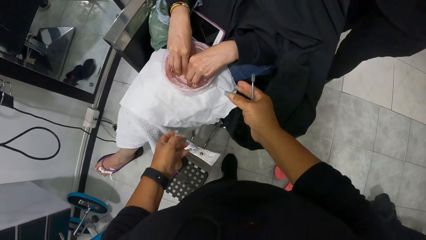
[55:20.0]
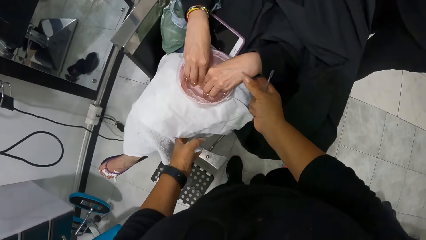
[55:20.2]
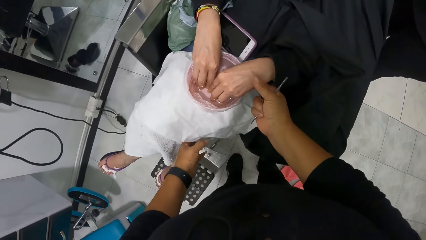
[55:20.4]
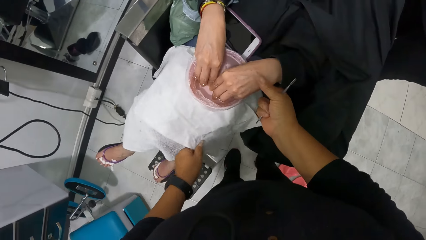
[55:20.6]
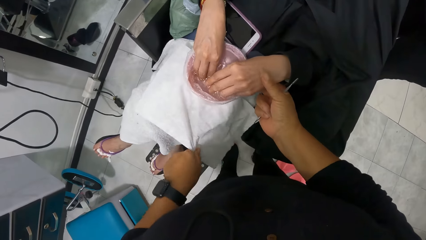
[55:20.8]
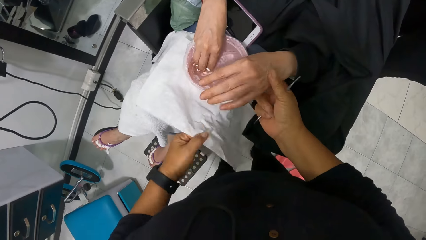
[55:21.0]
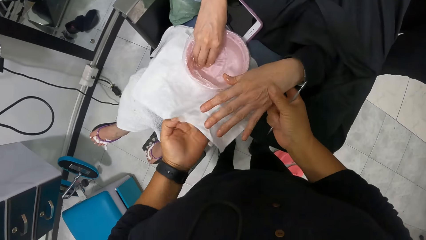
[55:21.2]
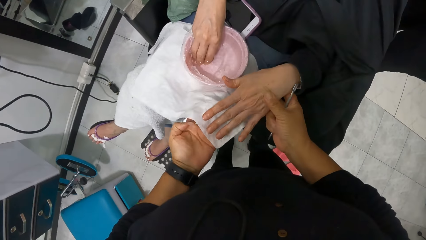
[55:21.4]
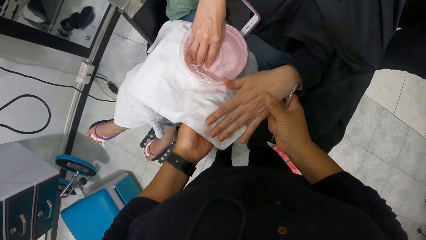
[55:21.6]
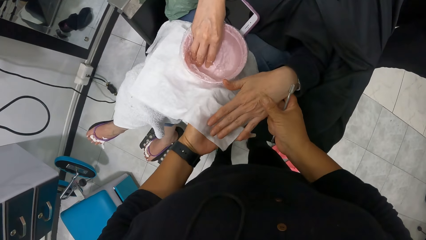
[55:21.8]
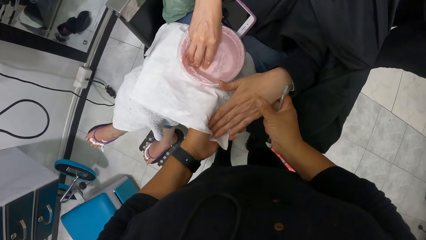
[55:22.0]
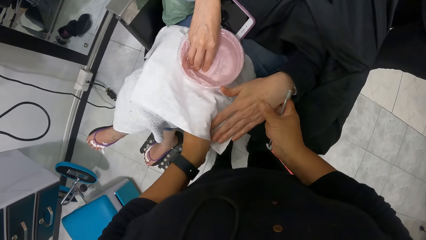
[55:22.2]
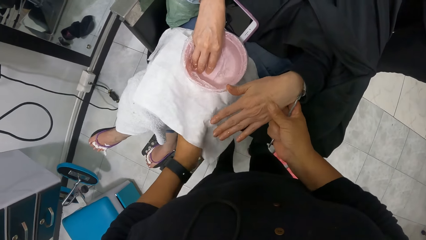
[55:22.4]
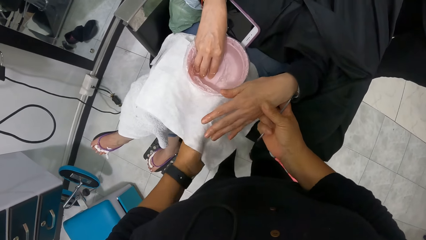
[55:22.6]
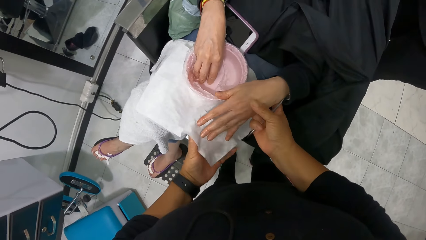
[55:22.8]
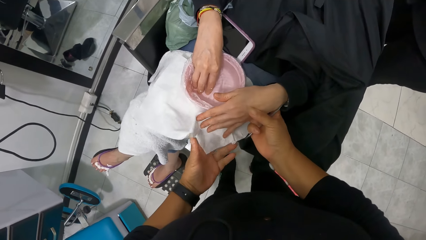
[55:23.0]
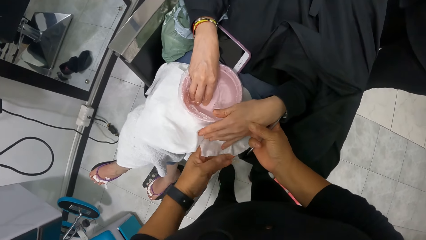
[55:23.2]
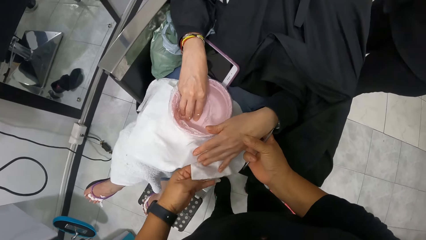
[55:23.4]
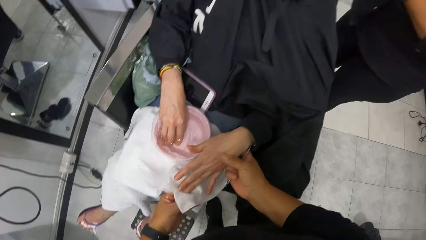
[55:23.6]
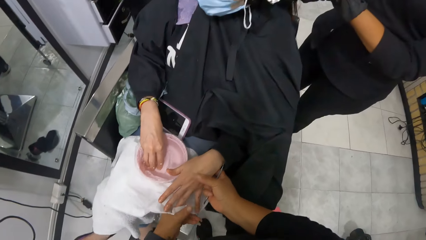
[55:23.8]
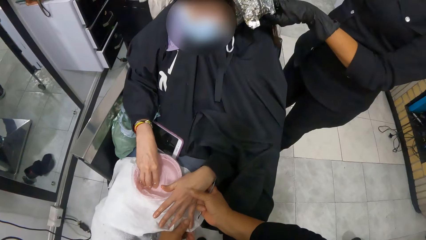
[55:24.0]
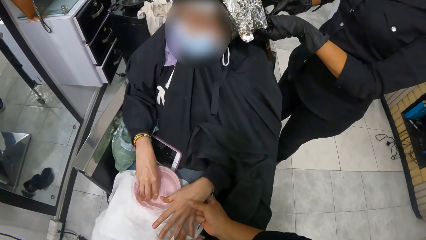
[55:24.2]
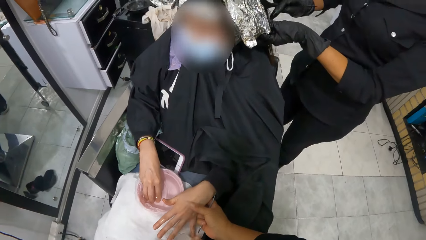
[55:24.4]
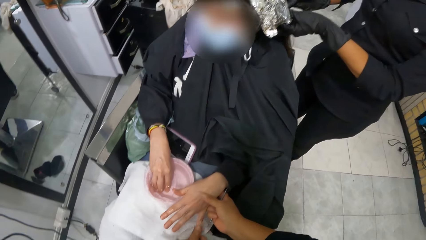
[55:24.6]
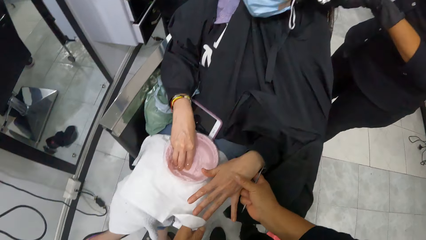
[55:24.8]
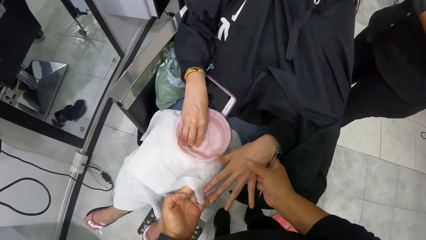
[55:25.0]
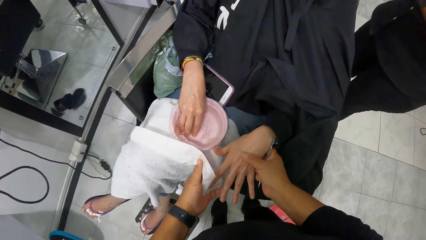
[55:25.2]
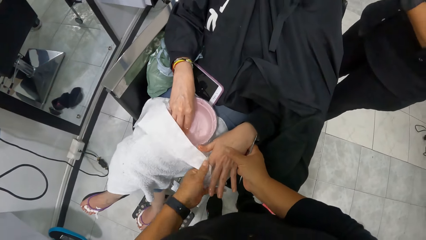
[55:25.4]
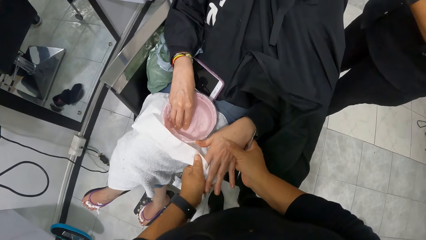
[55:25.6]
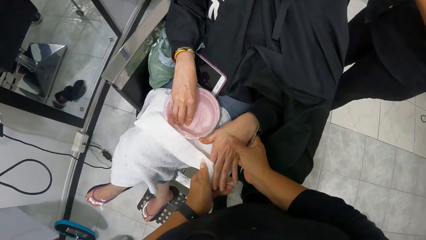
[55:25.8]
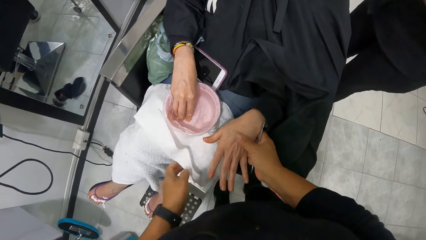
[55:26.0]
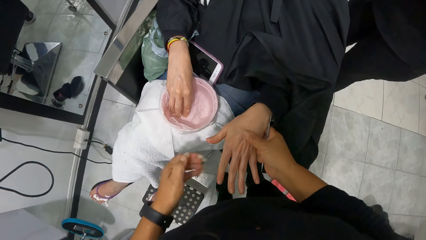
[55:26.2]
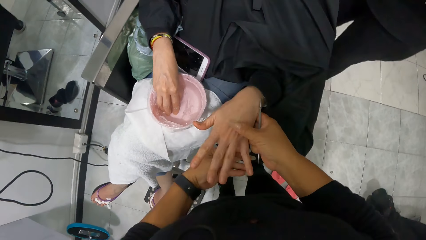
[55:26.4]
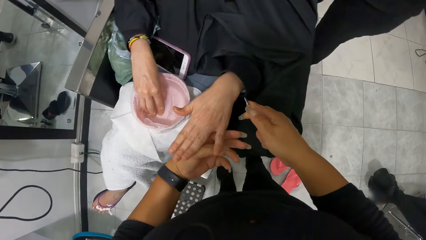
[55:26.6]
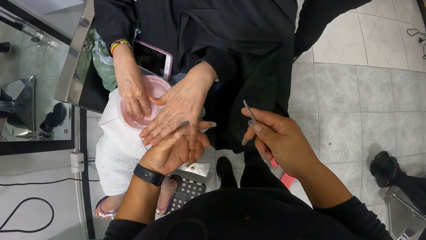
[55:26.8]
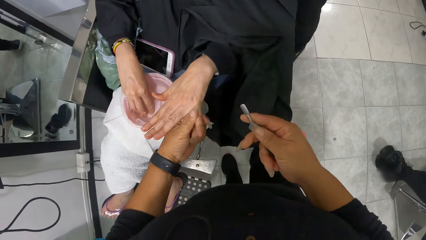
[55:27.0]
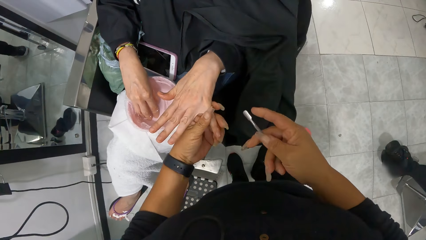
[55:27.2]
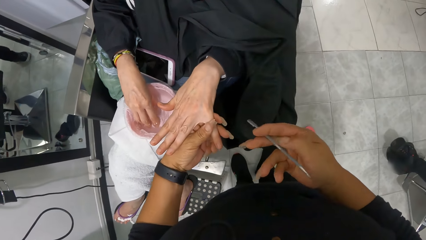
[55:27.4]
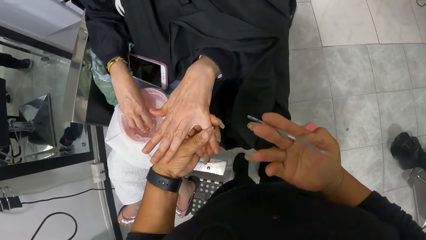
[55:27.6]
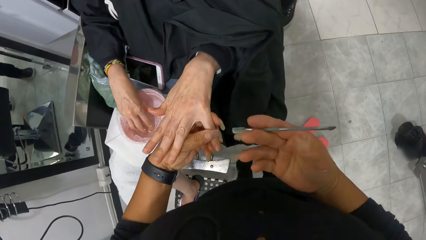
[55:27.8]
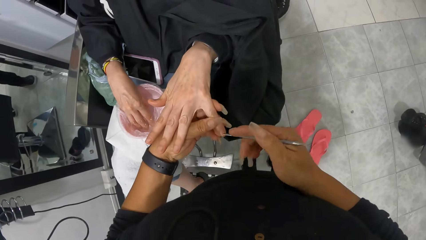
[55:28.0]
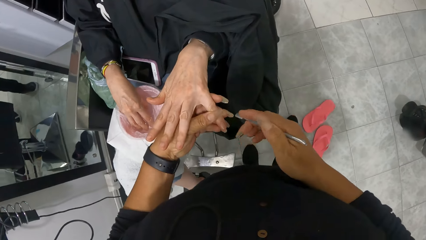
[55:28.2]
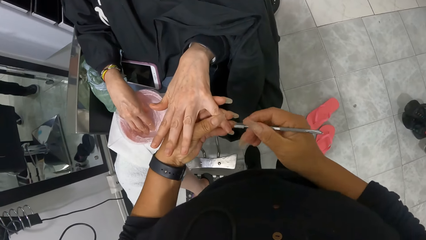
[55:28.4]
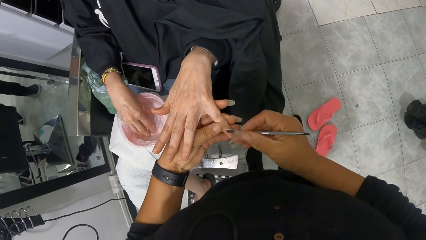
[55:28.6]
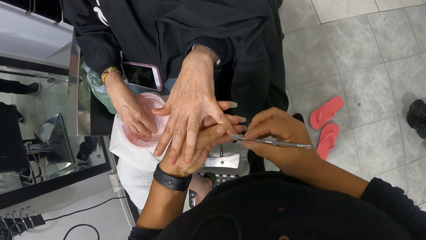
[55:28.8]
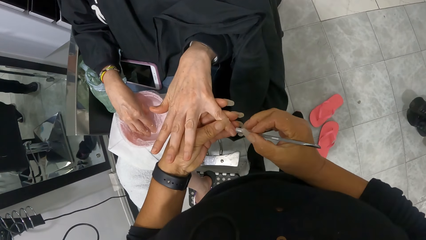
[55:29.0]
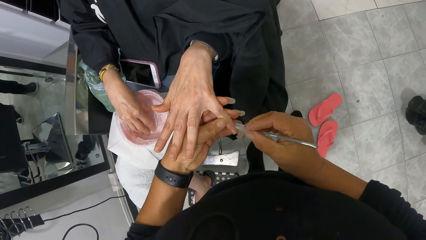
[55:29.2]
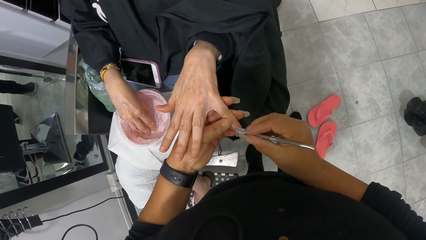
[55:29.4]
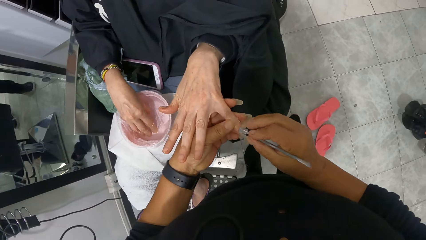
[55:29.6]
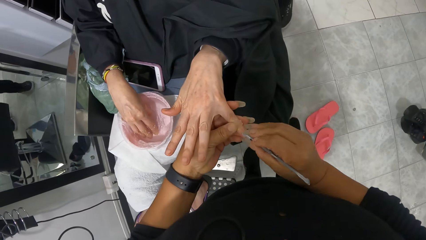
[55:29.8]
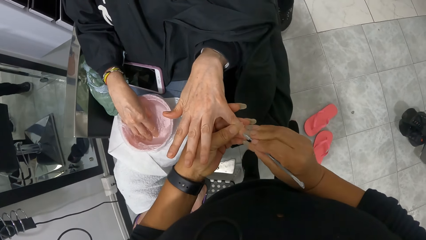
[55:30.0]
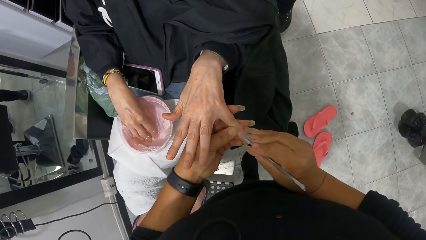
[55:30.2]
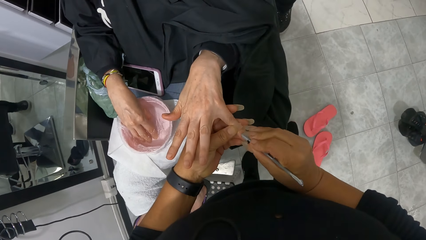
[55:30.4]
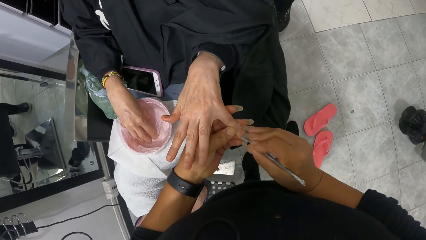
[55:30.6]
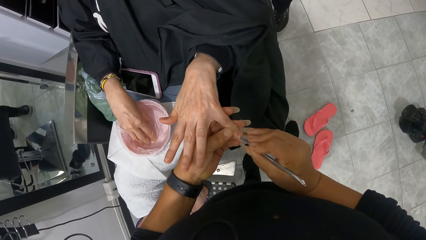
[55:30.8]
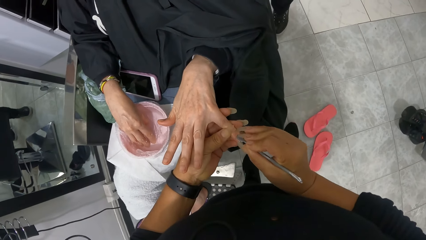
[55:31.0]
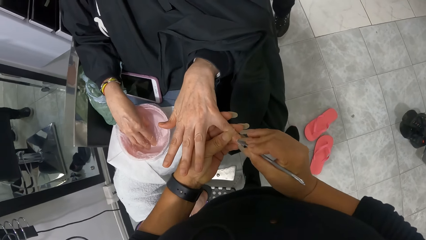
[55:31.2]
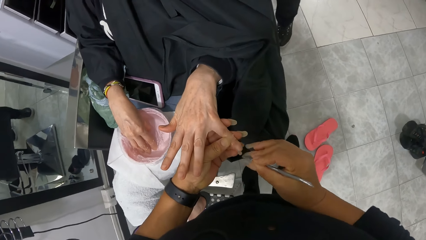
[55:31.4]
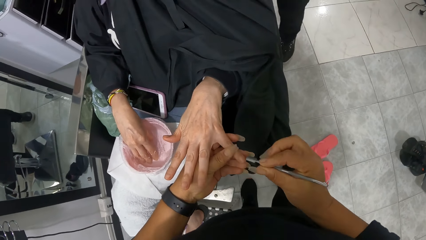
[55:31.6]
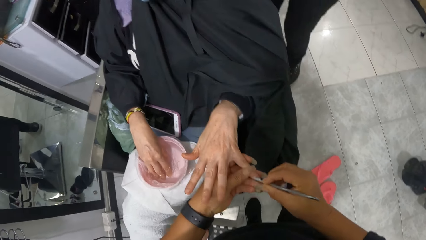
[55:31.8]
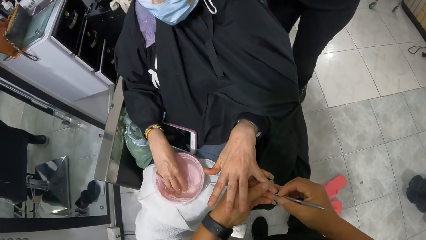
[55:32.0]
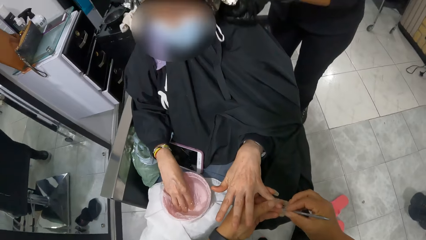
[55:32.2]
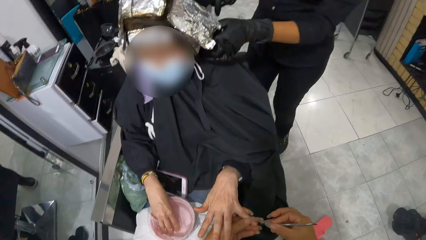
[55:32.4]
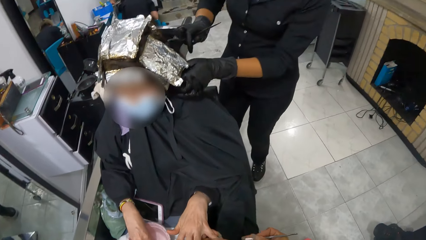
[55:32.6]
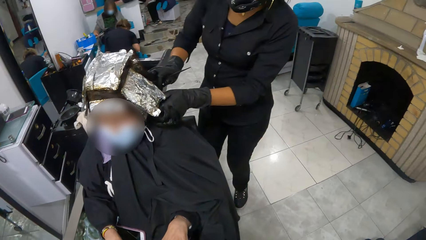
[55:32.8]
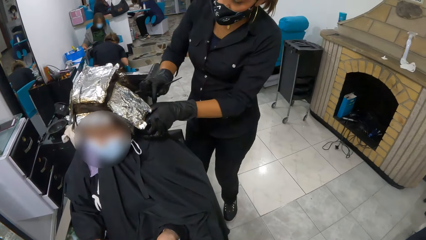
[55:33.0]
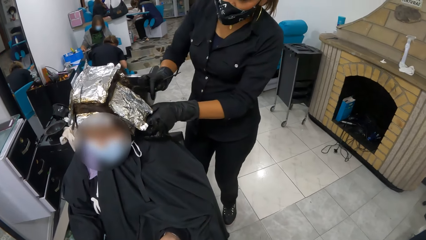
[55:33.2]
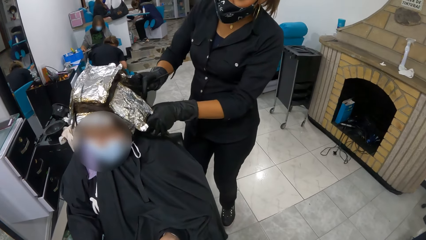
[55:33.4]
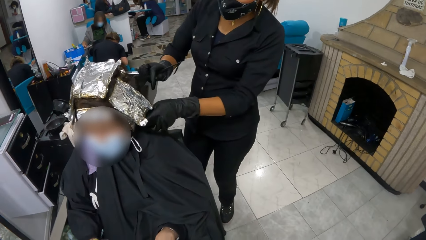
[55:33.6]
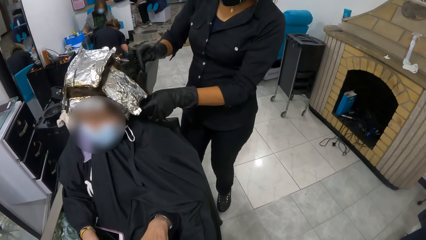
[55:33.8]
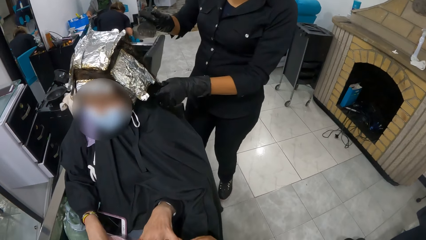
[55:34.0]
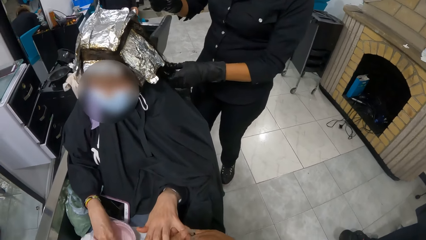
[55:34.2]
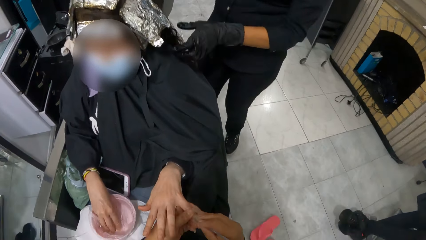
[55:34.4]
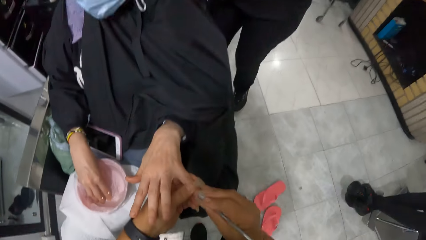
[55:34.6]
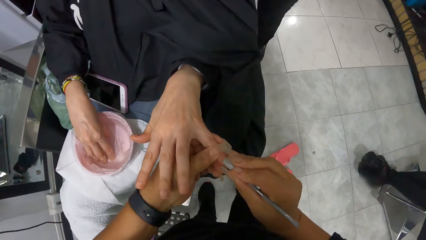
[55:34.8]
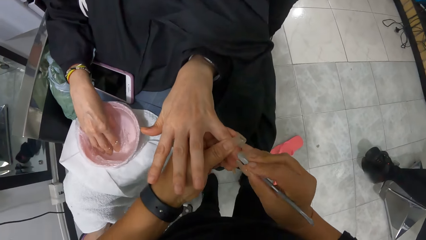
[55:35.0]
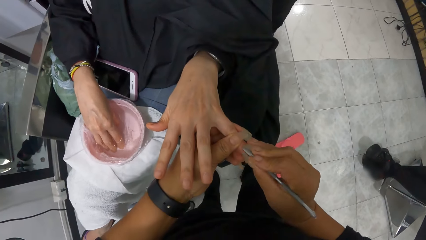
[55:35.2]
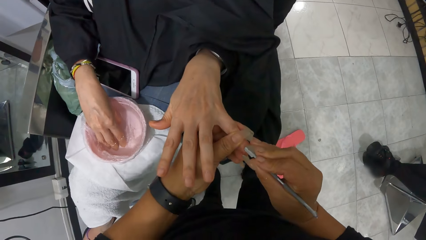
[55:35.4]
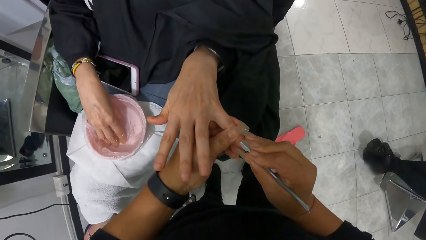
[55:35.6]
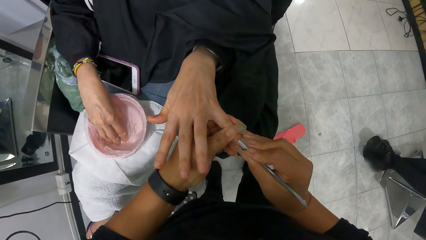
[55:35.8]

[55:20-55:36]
The camera wearer removes the left hand of the woman from the bowl with her right hand. She cleans her left hand with the towel on the lap of the woman. She puts her hand on the towel. She cleans the left hand of the woman with the towel in her left hand. She holds the left hand of the woman with her left hand. She files the nails in the left hand of the woman with the nail file in her right hand.
